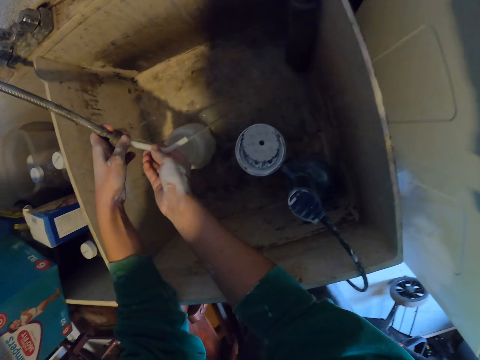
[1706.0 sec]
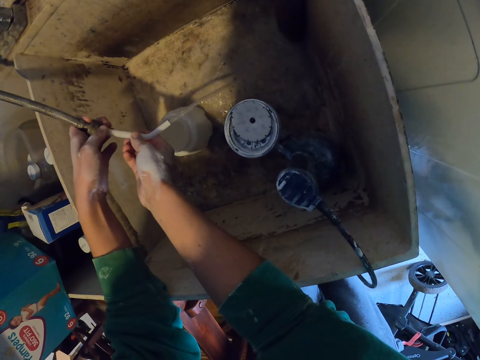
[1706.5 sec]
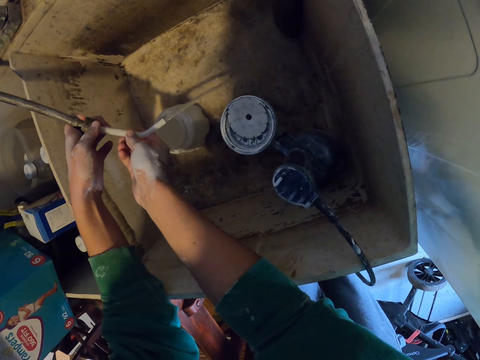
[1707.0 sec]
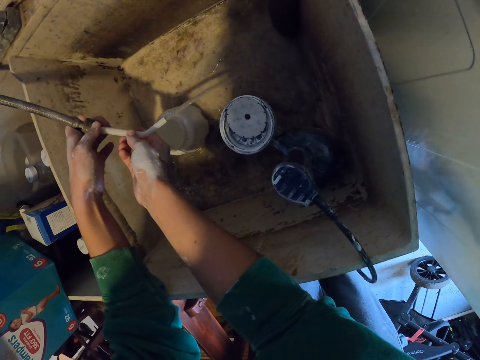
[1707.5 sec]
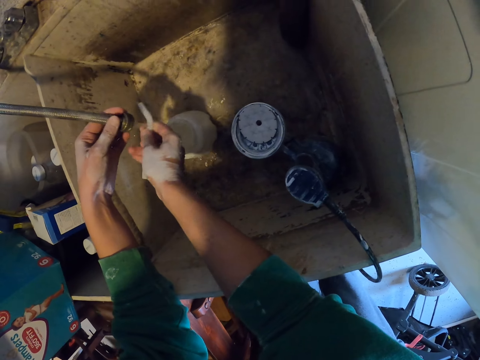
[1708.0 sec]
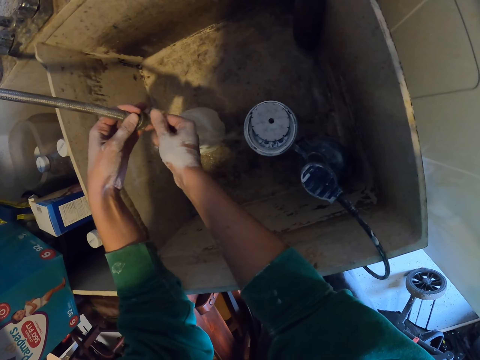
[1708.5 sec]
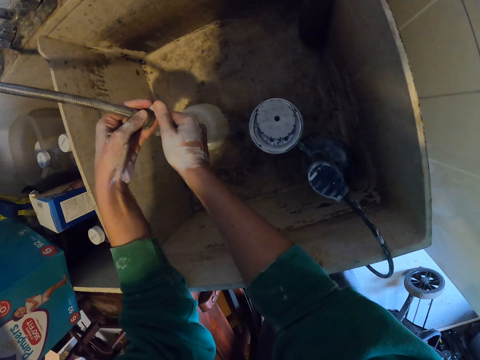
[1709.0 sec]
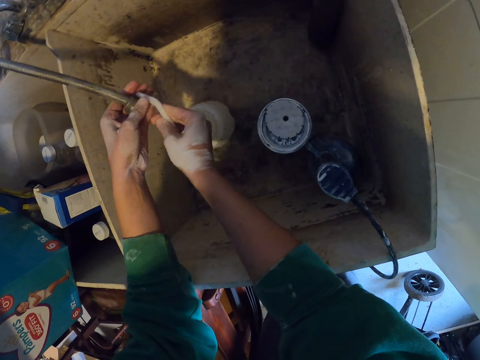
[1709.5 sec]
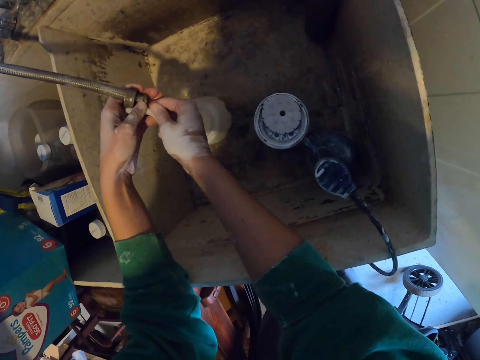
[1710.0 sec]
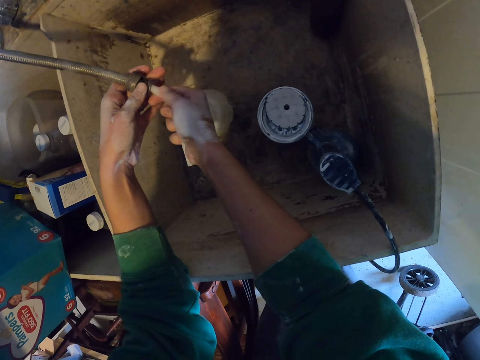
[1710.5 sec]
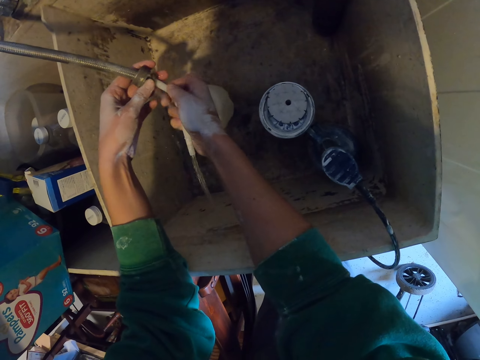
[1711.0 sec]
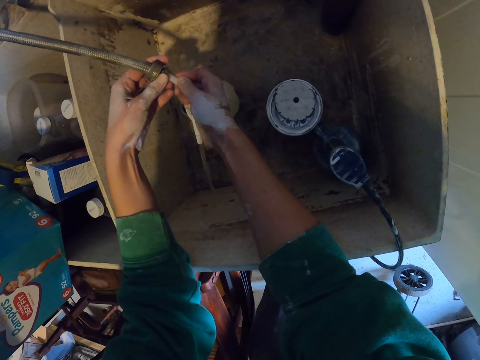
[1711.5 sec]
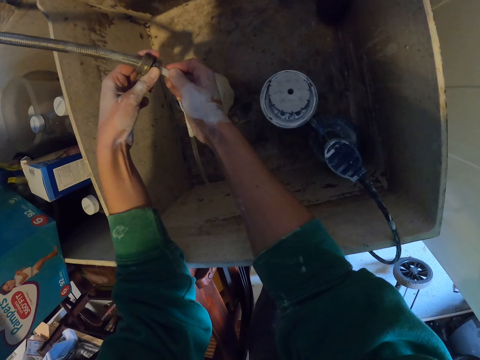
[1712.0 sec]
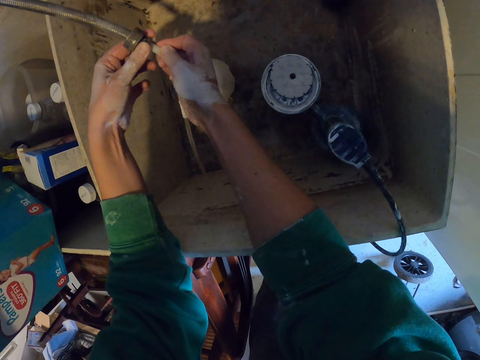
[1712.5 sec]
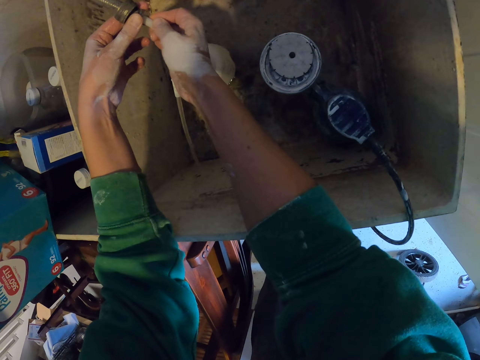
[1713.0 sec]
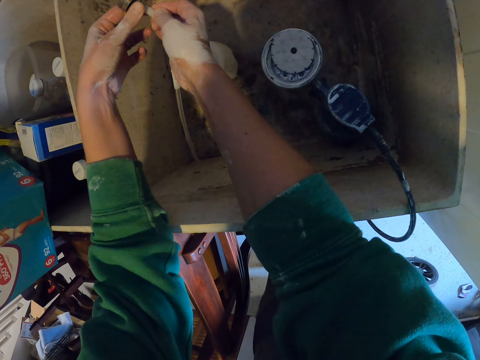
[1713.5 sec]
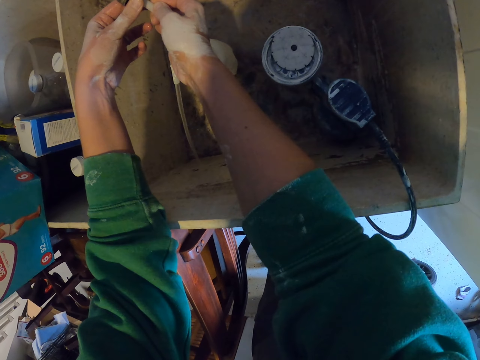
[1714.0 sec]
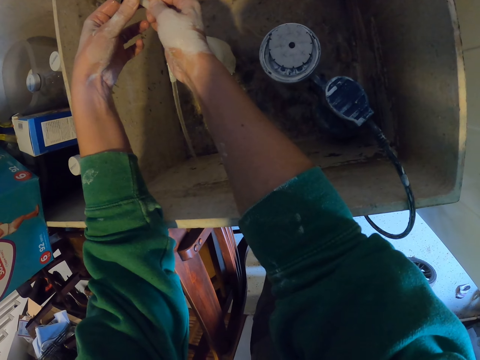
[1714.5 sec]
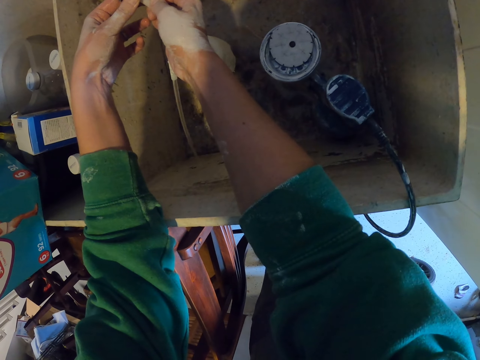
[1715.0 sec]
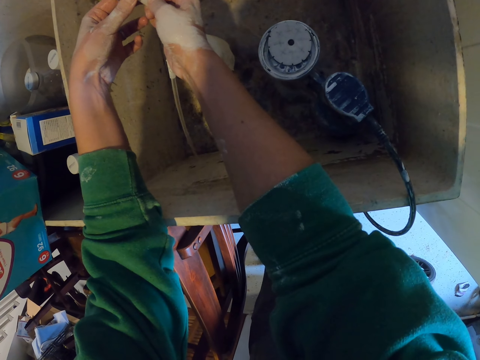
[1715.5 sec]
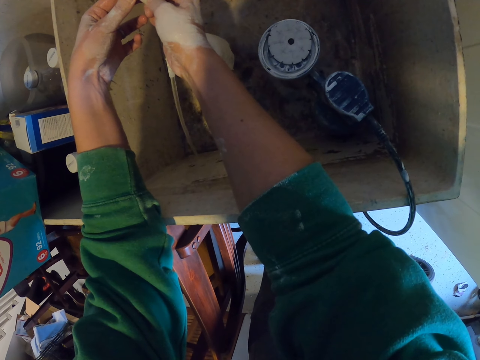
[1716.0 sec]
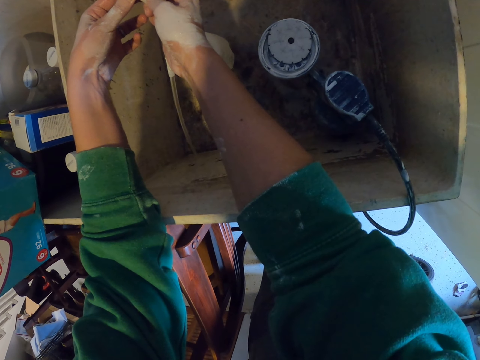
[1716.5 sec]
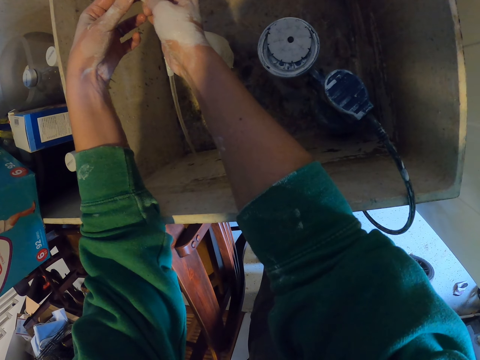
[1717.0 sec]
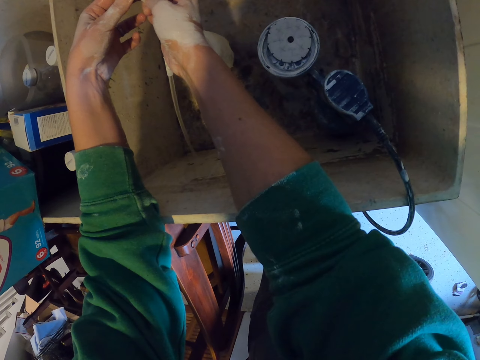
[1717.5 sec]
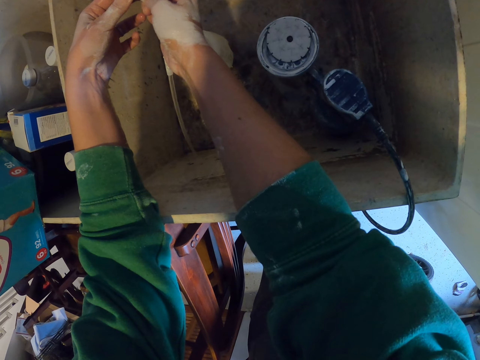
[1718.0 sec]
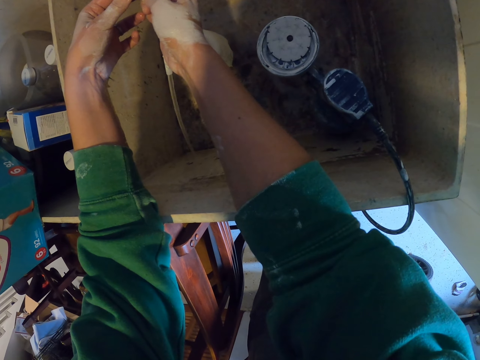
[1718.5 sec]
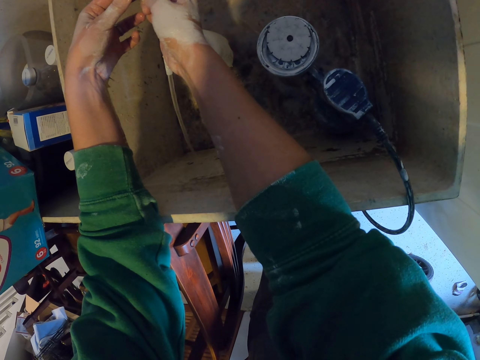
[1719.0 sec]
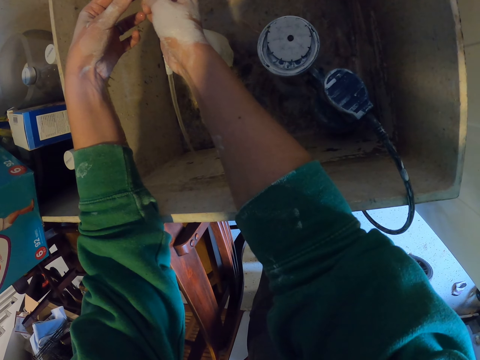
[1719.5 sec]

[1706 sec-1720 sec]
The camera wearer cleans the pipe of the paint sprayer.

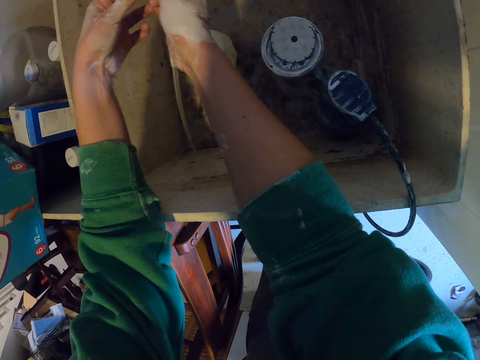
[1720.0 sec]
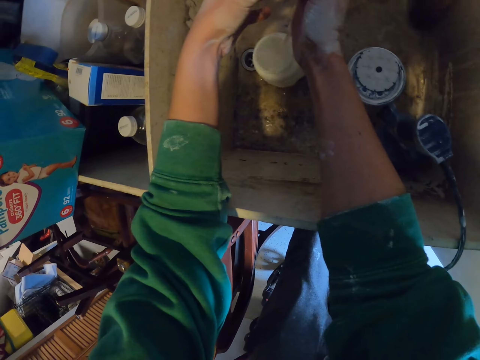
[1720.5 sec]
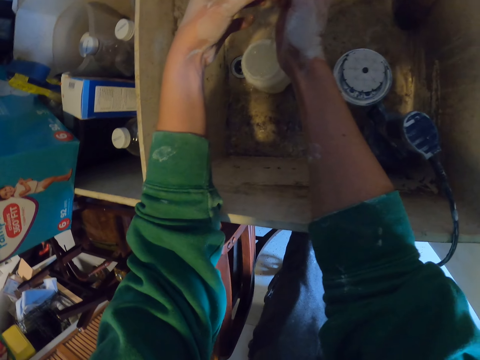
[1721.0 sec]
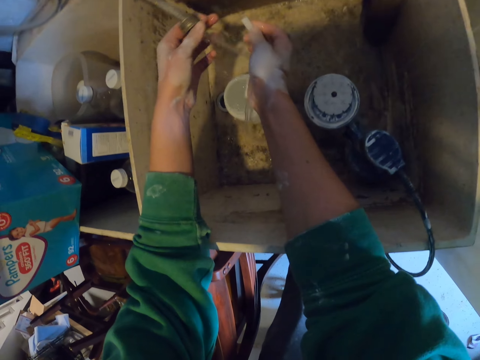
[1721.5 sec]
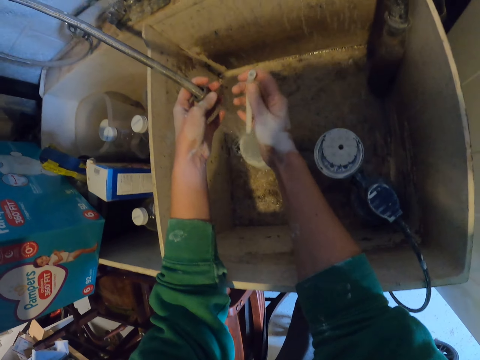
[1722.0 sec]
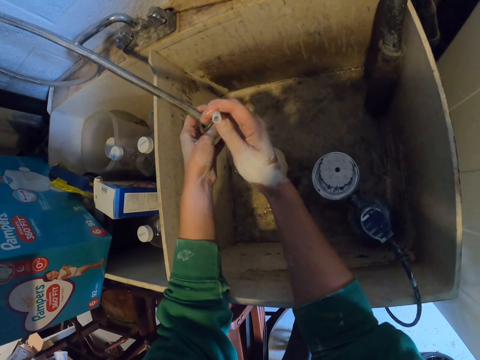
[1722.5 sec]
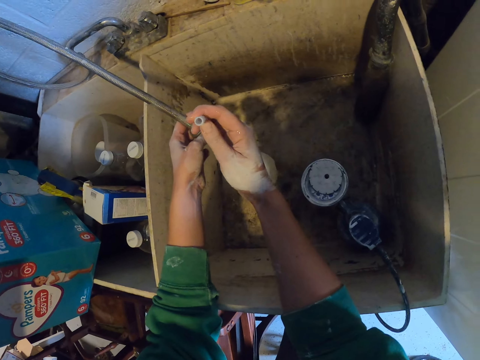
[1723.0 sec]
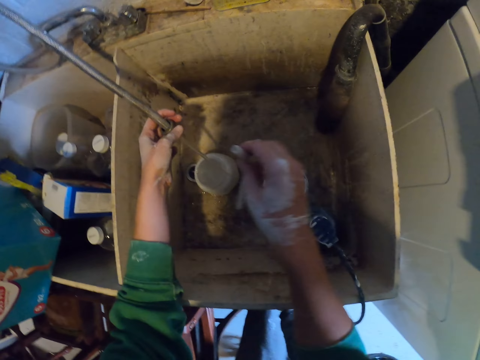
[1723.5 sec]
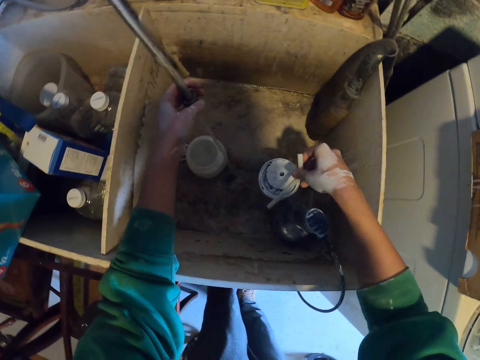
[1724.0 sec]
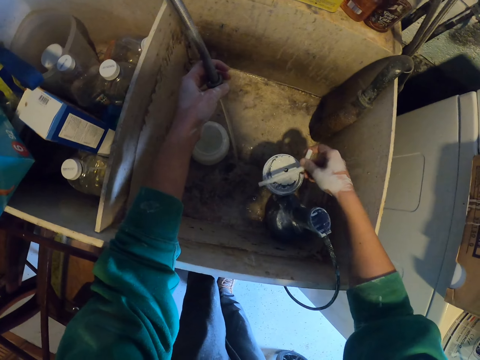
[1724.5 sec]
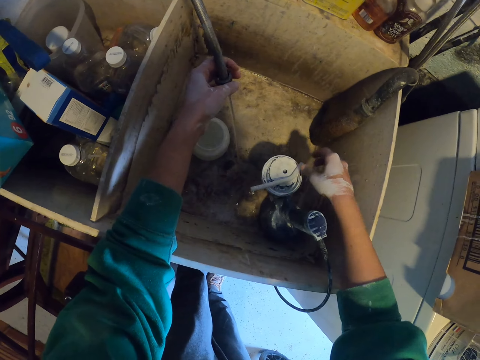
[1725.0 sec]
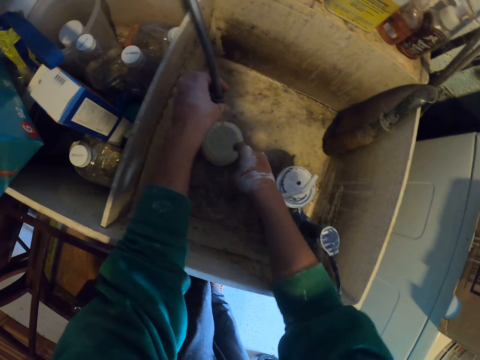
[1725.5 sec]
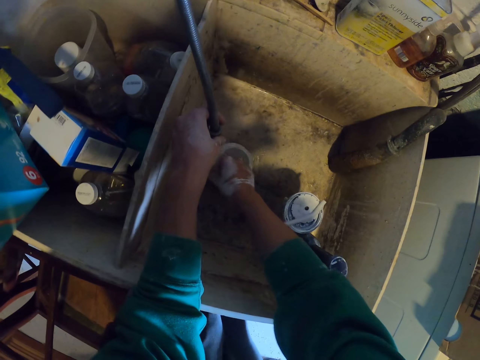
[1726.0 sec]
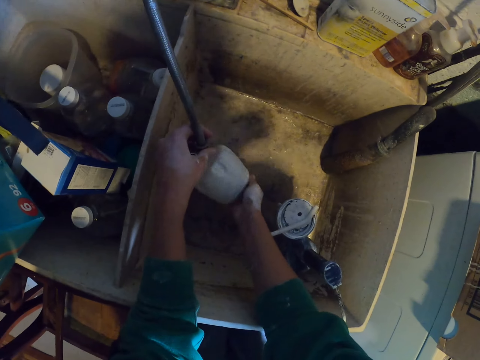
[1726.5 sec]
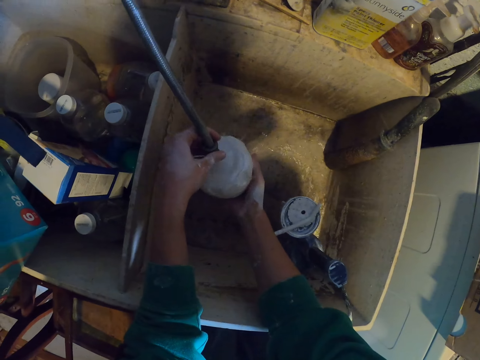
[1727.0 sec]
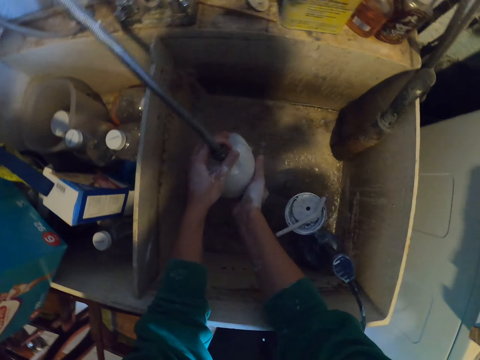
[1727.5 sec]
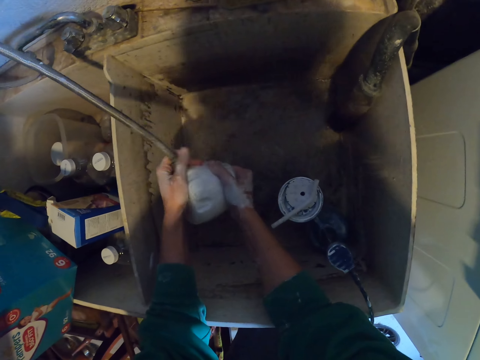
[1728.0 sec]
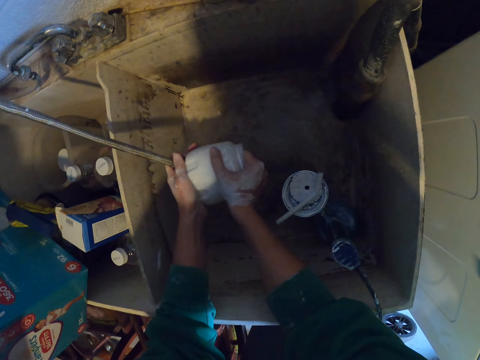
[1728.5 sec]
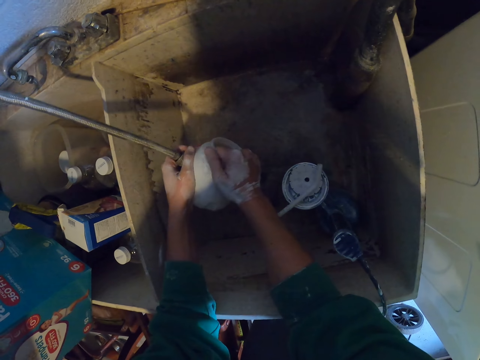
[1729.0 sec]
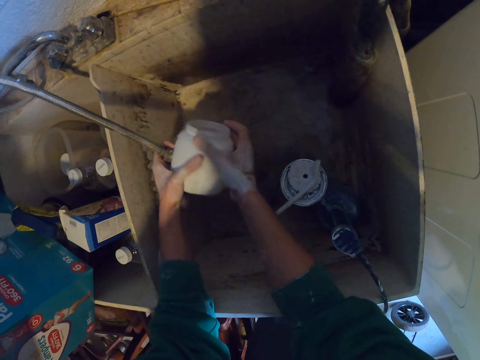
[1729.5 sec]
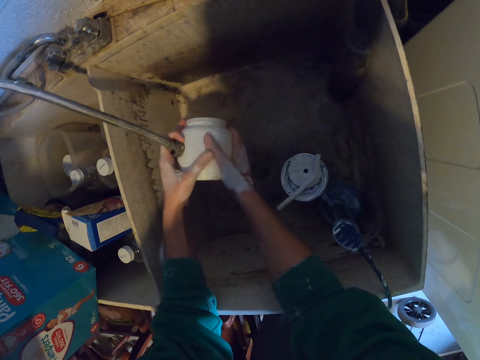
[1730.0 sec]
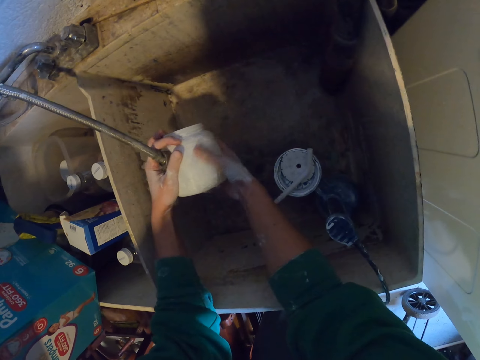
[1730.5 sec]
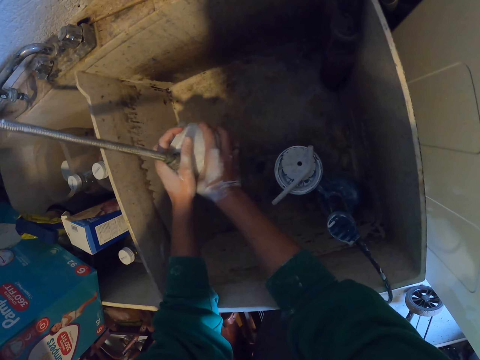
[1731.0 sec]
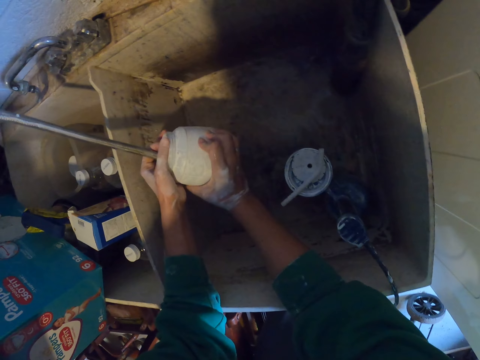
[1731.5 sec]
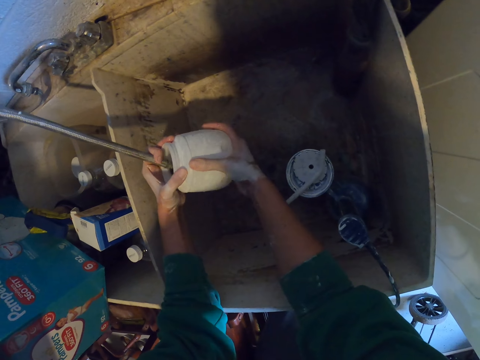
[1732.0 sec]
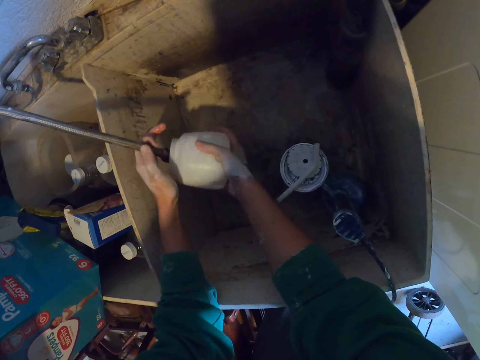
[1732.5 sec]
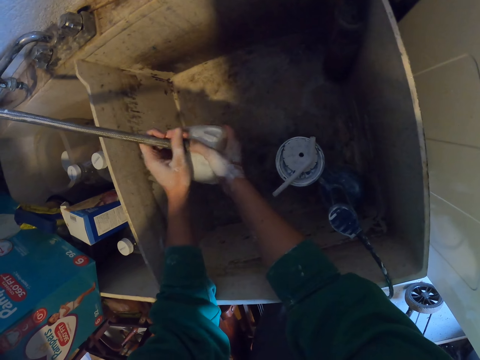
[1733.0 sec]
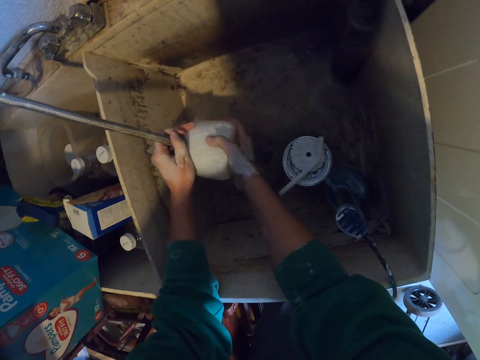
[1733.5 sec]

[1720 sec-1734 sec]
The camera wearer checks the paint sprayer pipe. They place the pipe on top of the paint sprayer. They pour water from the tank. They clean the tank of the paint sprayer.
